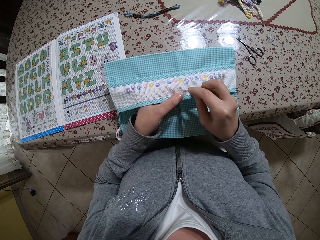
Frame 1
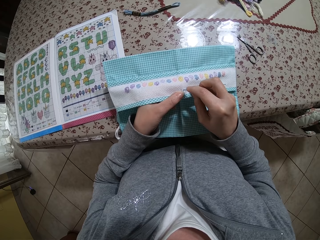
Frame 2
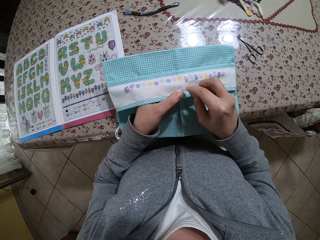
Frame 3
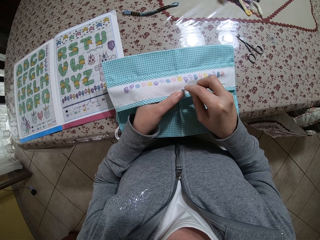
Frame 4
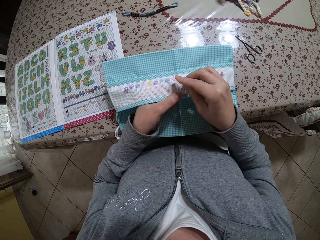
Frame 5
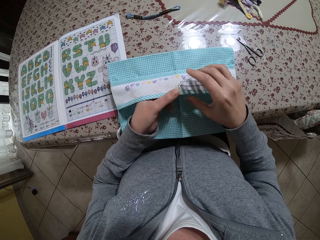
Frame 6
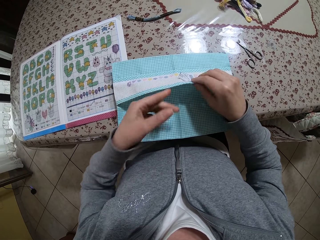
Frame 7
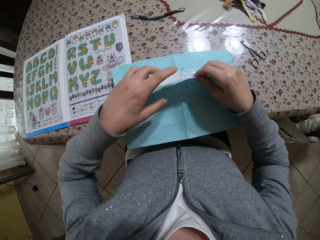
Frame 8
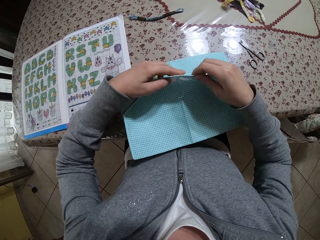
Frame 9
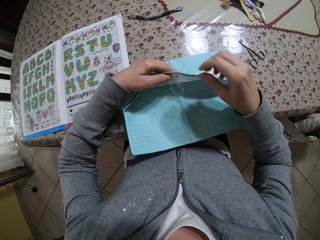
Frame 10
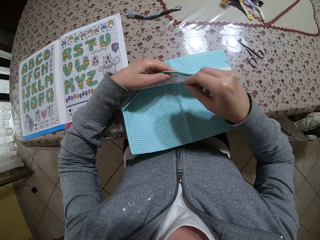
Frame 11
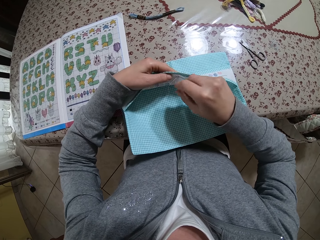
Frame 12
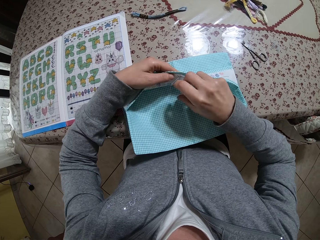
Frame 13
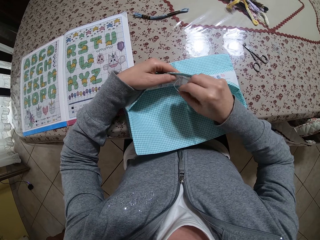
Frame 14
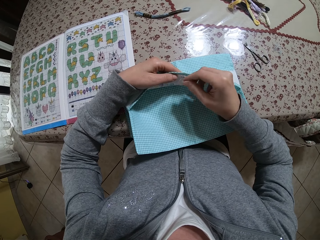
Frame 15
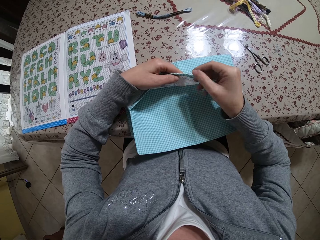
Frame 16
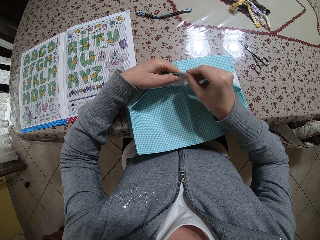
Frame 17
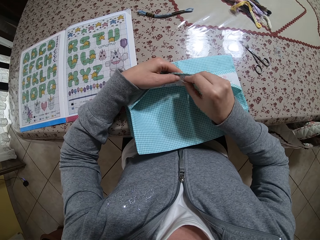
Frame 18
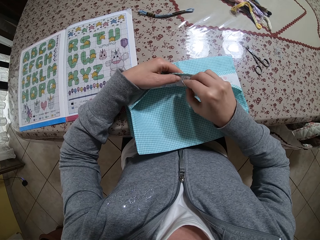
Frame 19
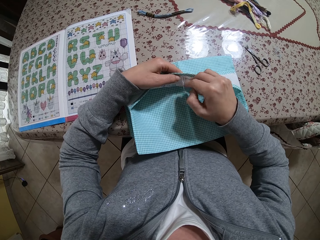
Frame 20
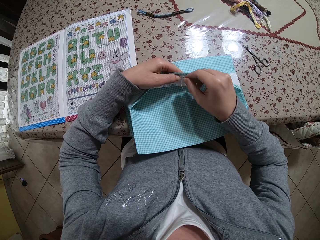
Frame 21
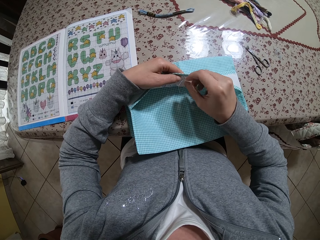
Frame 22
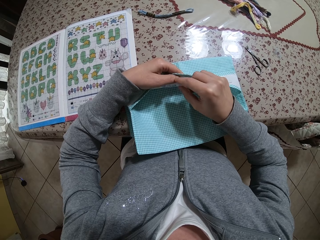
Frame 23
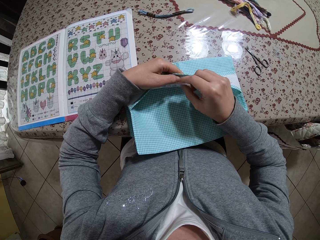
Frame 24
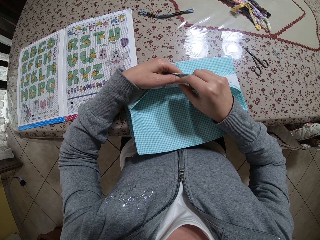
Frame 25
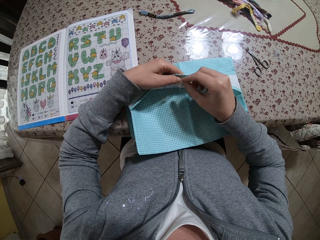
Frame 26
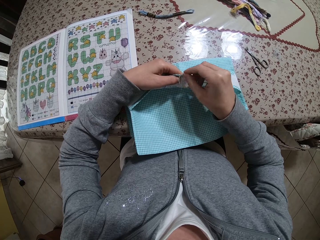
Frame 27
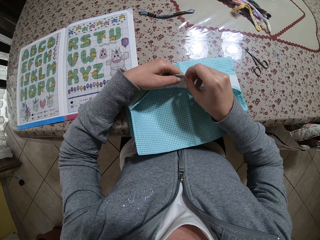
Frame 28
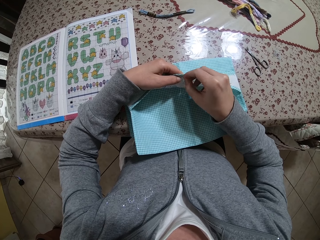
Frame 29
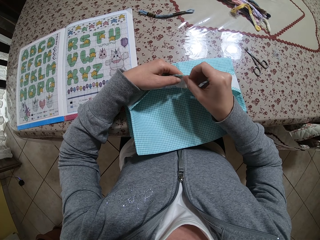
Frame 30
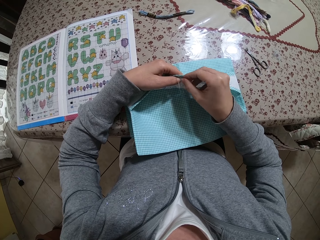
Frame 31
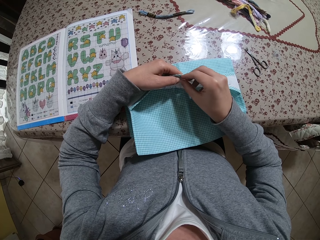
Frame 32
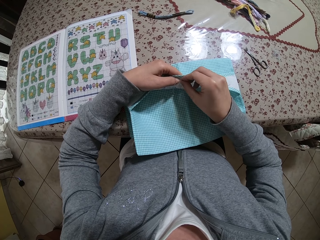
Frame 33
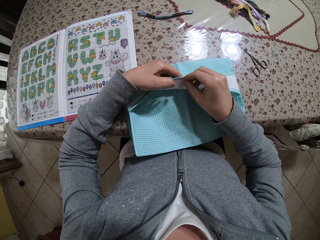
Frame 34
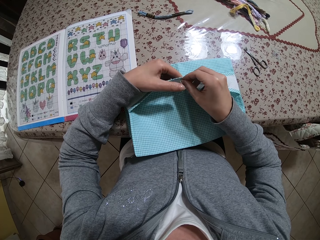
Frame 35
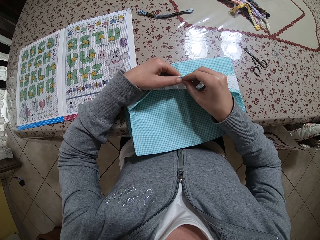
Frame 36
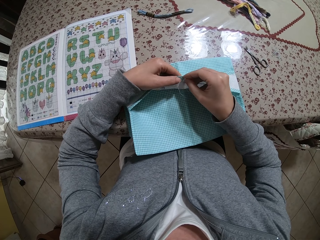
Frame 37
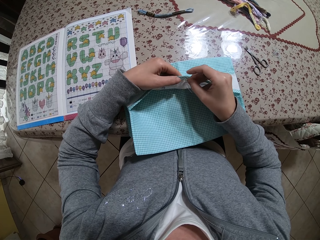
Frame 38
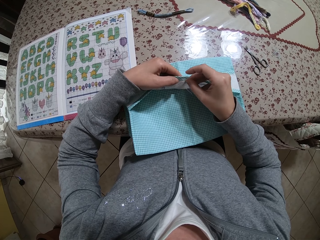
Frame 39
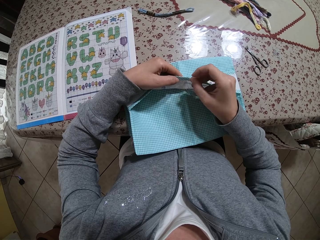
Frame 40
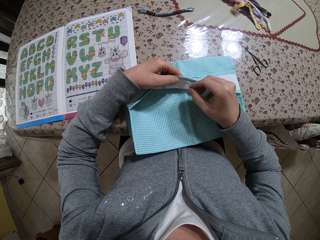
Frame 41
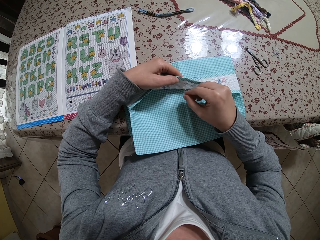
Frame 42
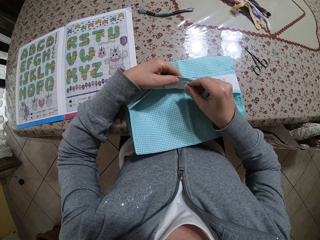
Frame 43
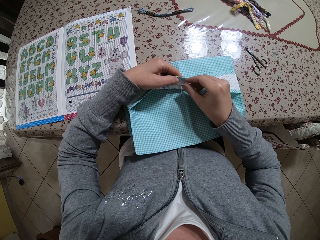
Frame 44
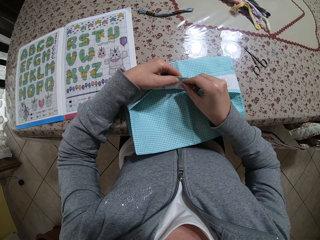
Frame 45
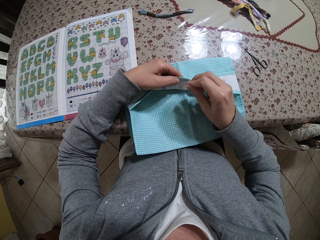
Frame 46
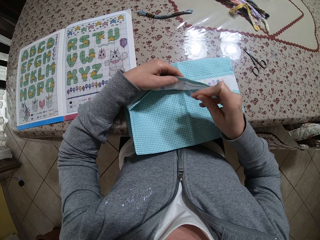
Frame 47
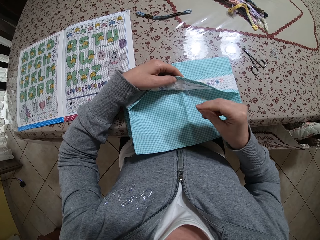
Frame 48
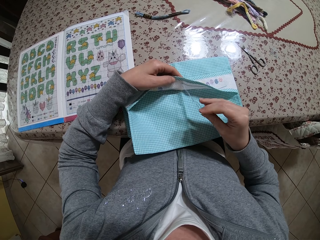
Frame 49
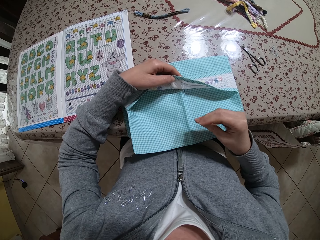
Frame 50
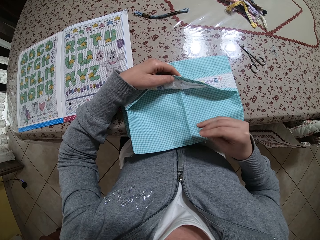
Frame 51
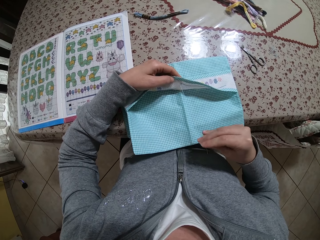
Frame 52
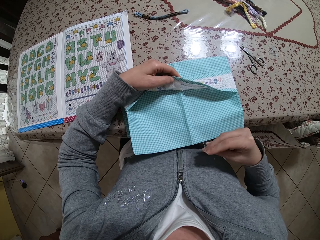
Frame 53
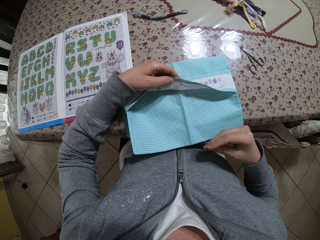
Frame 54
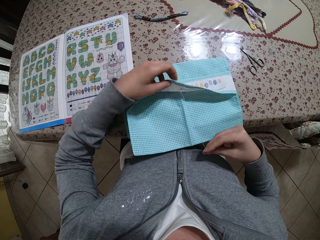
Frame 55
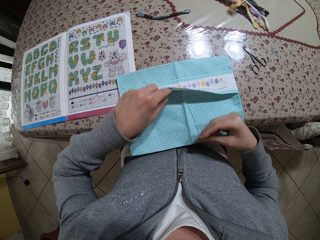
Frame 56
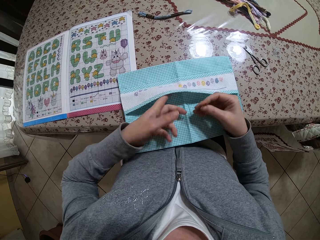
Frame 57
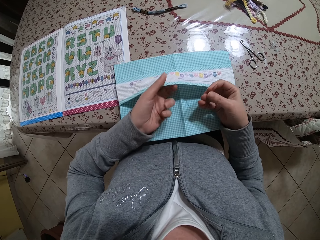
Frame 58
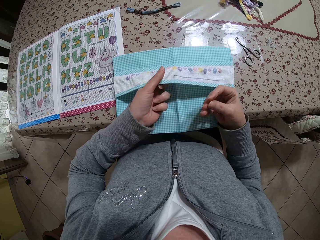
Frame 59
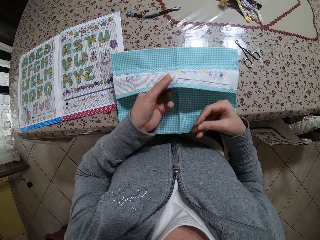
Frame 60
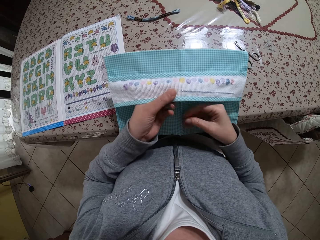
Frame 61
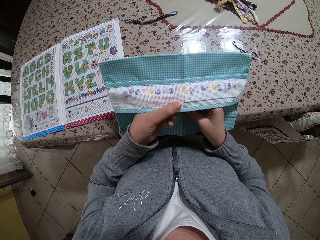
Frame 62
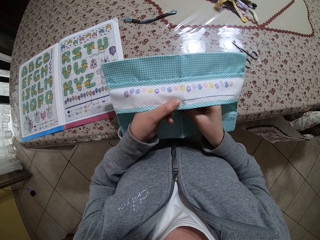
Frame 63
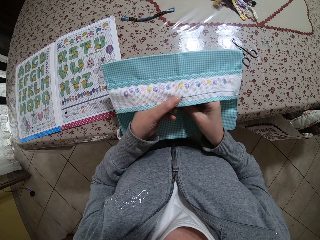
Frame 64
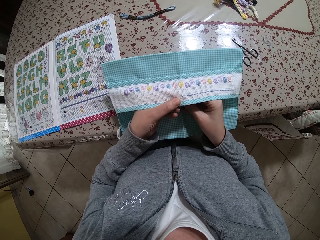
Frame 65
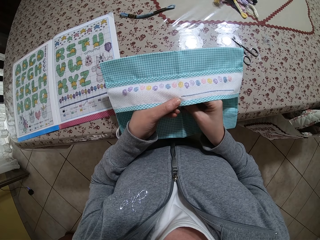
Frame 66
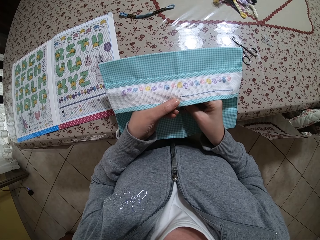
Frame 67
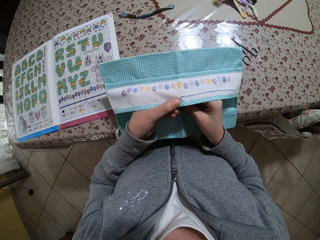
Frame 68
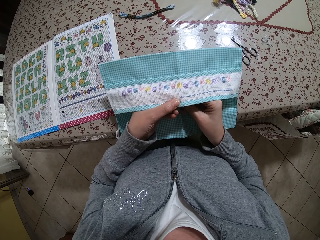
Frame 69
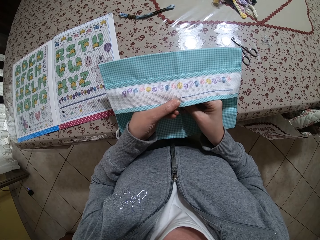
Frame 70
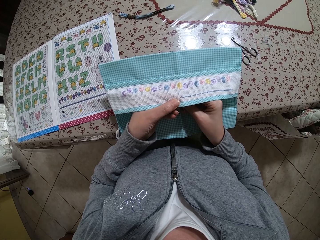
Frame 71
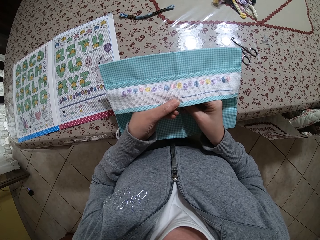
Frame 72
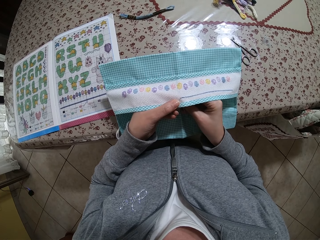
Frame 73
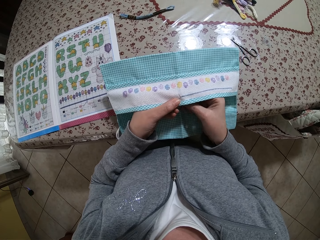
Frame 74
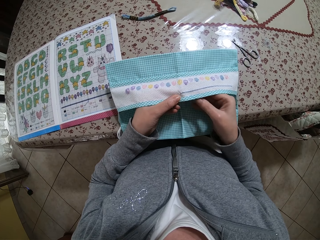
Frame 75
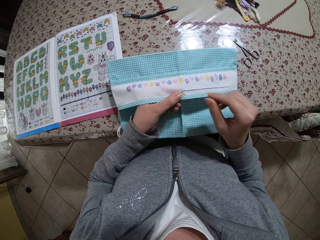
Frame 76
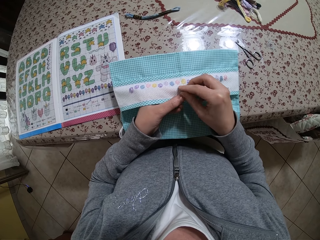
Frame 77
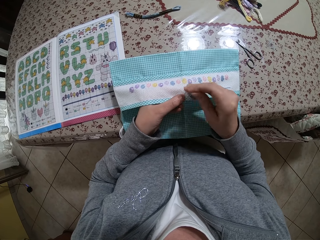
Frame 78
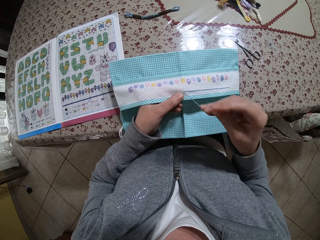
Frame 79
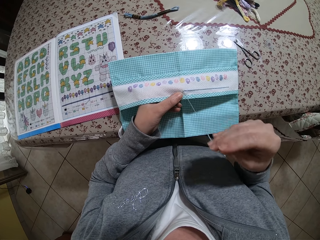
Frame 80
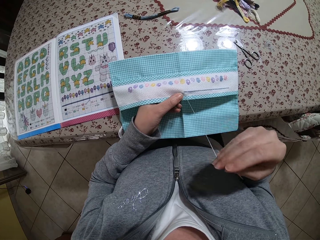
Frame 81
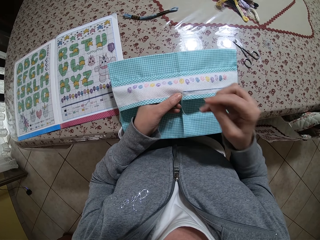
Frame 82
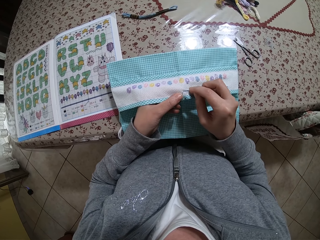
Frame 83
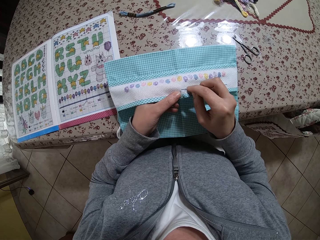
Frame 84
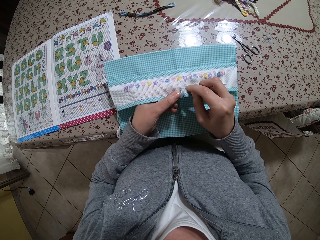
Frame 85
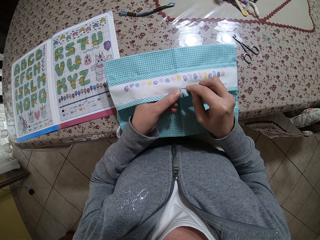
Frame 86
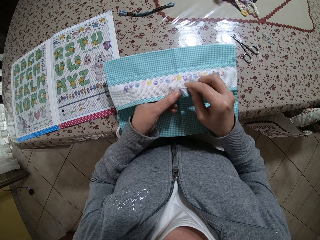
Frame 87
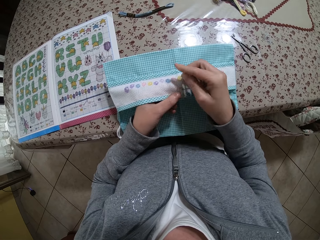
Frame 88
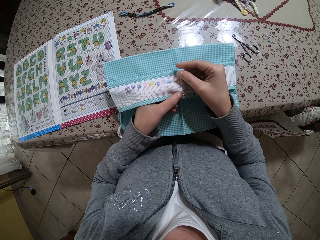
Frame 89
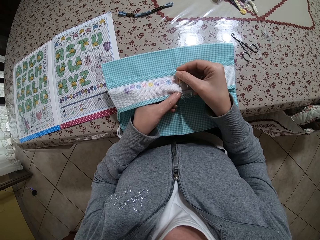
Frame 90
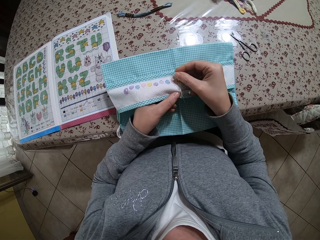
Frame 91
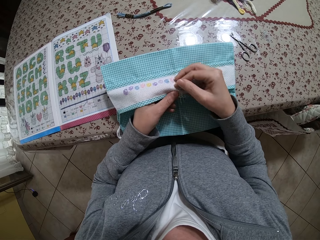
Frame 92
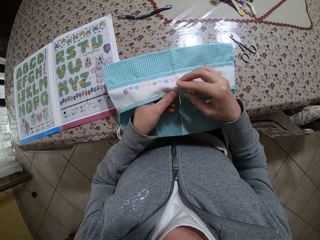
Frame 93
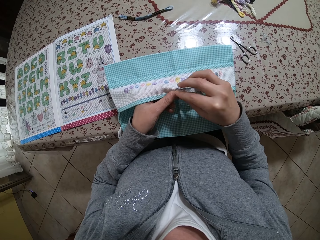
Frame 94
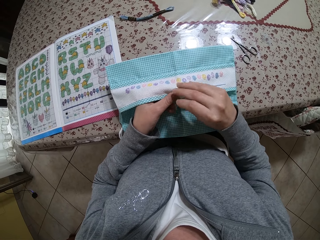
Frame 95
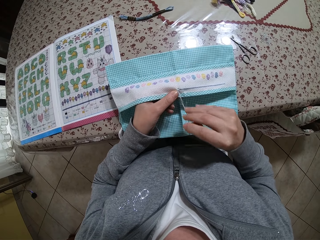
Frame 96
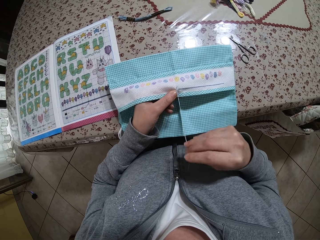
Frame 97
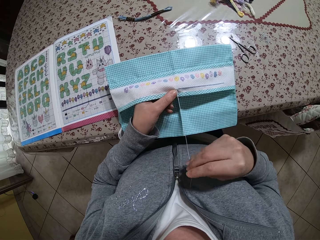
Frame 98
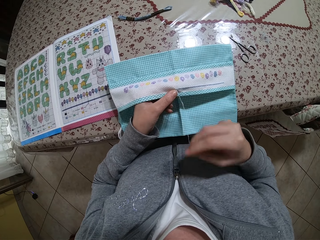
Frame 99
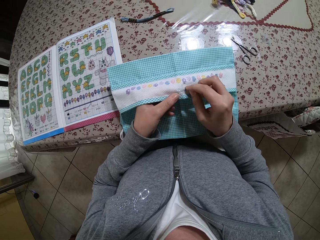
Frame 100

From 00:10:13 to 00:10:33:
The camera wearer opens the cloth with her hands. She flips the cloth with both hands. She sews the cloth with the needle and thread in her right hand. She touches the thread with both hands. She sews the cloth. She lifts the cloth on the table with her left hand. She sews the cloth with the needle and thread in her right hand.
